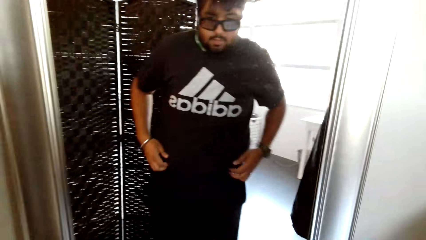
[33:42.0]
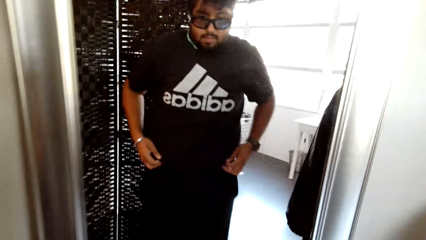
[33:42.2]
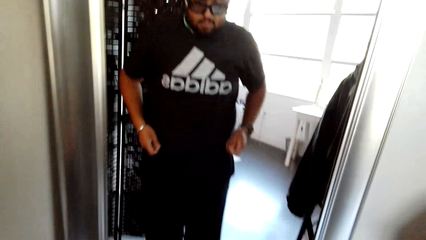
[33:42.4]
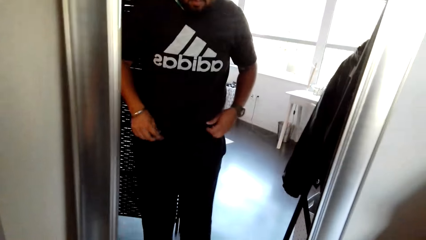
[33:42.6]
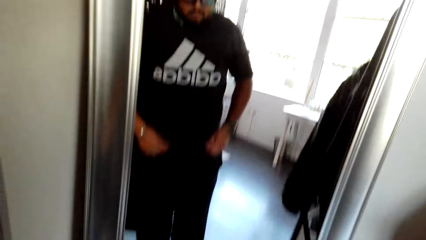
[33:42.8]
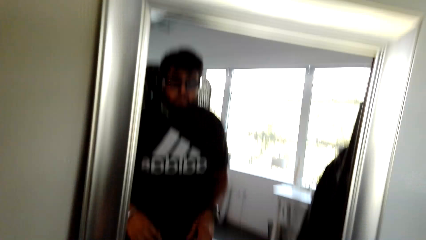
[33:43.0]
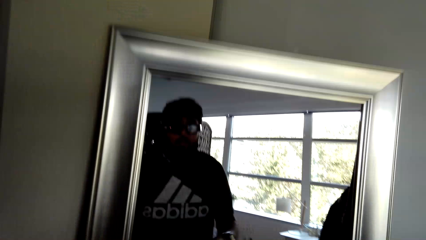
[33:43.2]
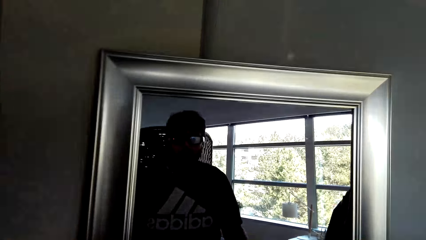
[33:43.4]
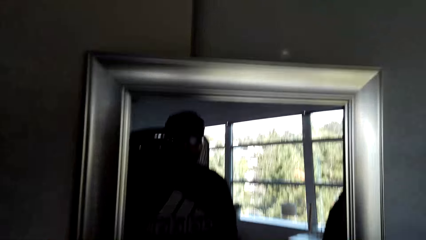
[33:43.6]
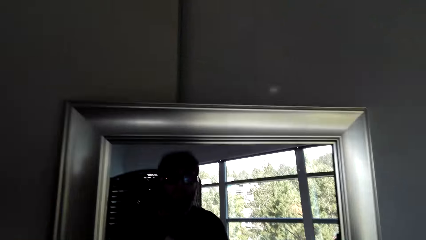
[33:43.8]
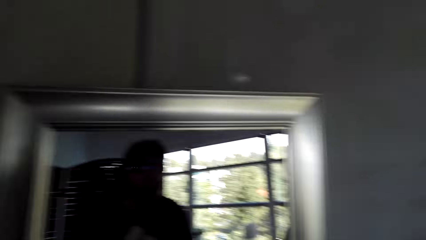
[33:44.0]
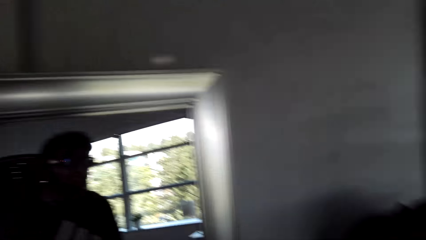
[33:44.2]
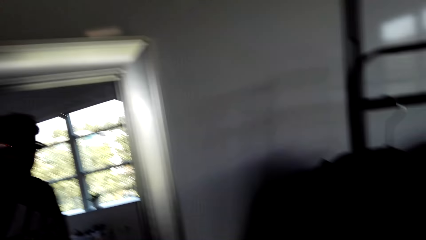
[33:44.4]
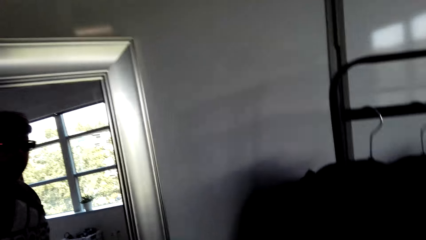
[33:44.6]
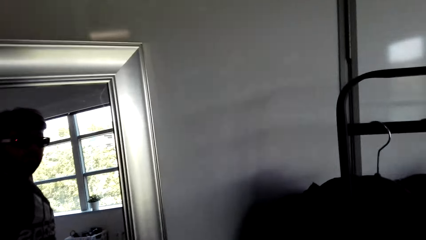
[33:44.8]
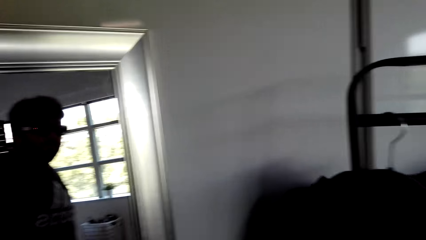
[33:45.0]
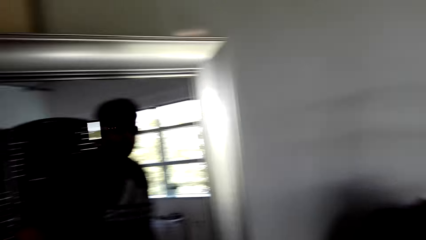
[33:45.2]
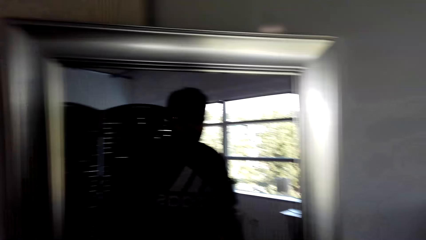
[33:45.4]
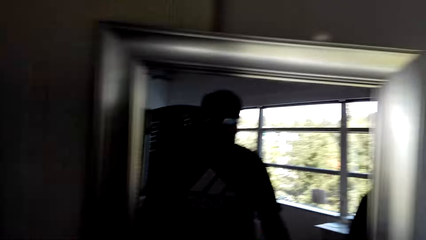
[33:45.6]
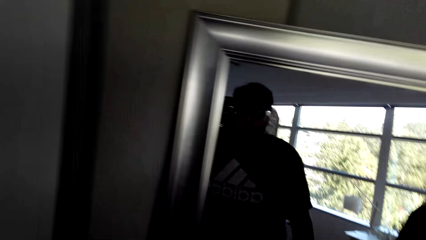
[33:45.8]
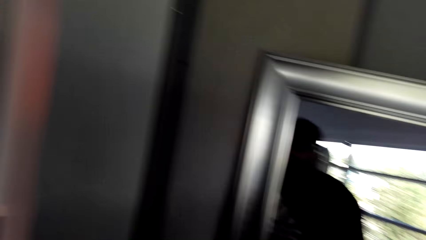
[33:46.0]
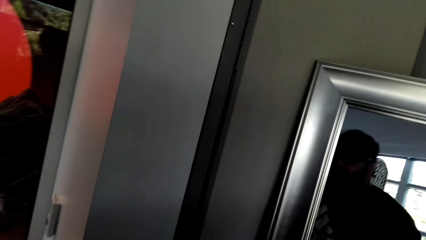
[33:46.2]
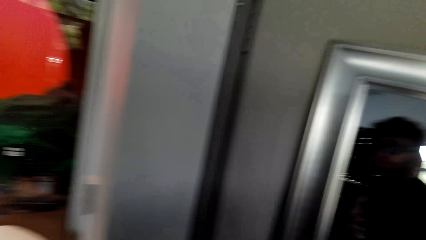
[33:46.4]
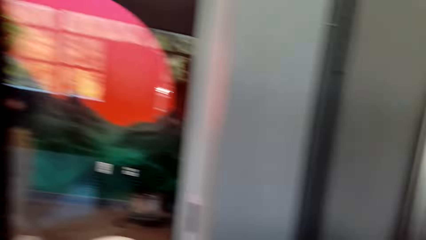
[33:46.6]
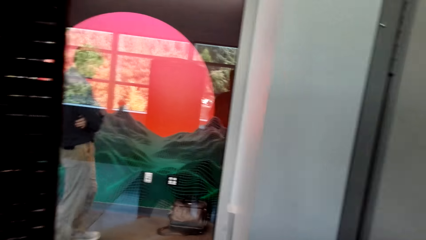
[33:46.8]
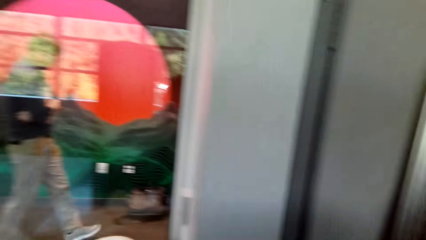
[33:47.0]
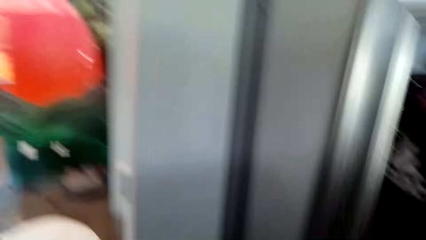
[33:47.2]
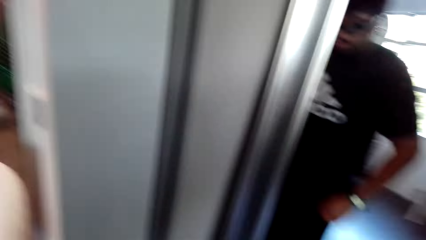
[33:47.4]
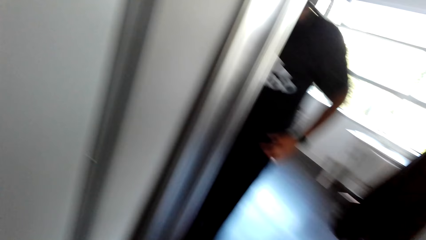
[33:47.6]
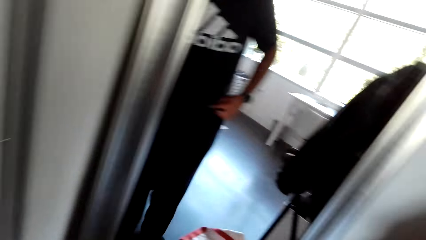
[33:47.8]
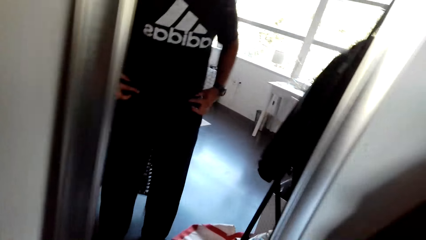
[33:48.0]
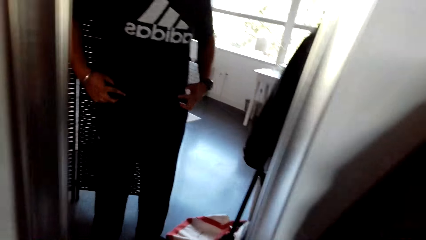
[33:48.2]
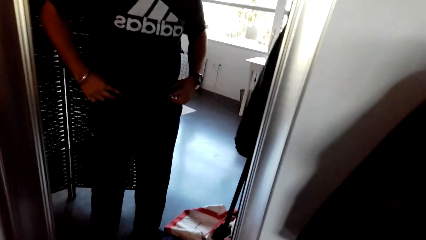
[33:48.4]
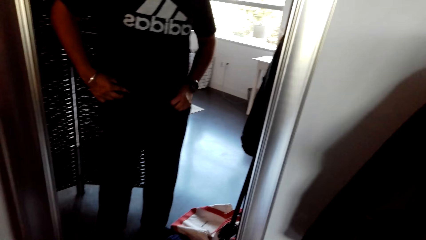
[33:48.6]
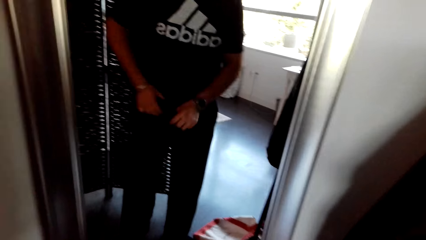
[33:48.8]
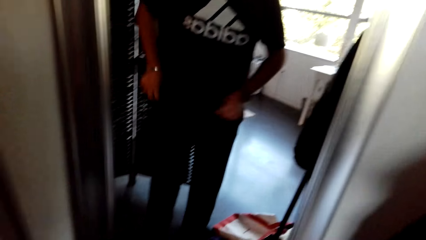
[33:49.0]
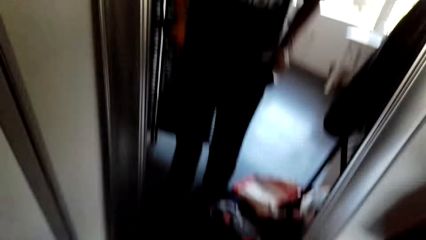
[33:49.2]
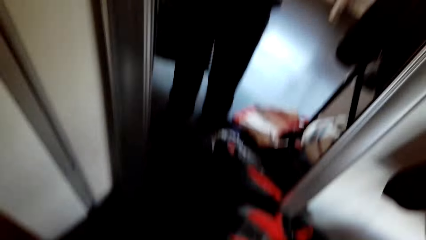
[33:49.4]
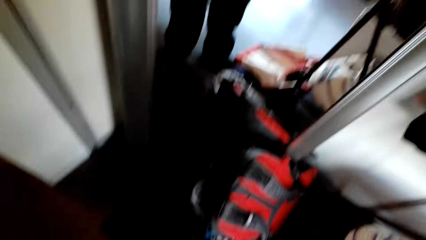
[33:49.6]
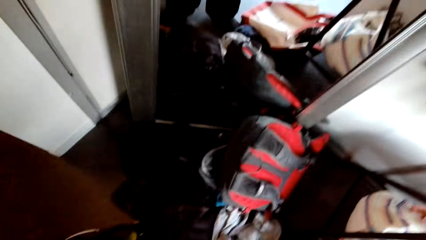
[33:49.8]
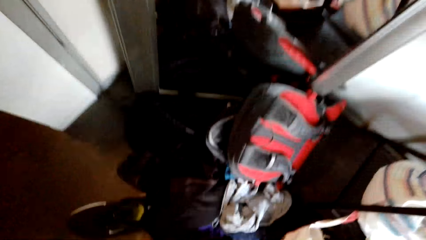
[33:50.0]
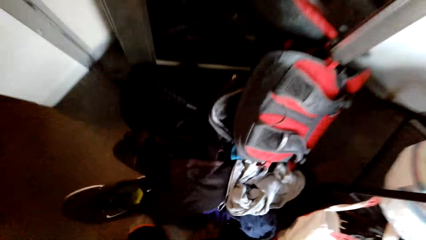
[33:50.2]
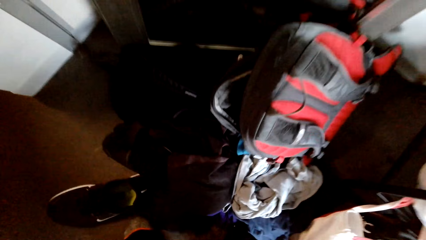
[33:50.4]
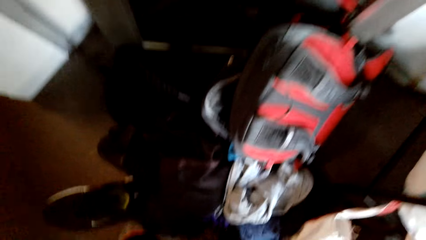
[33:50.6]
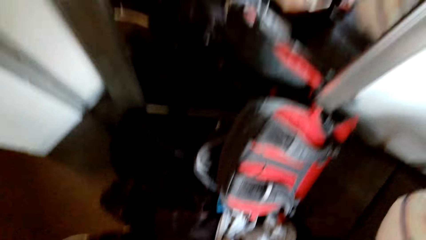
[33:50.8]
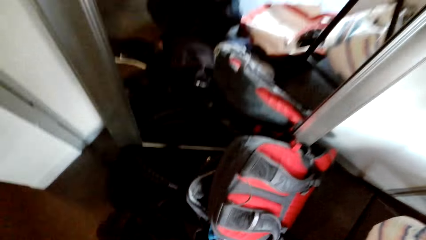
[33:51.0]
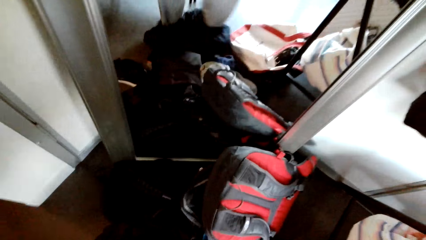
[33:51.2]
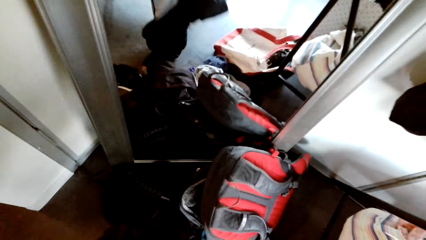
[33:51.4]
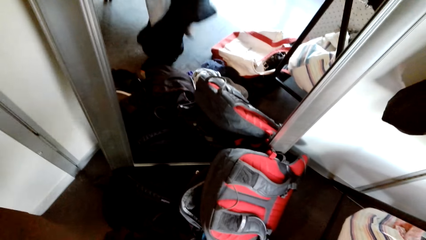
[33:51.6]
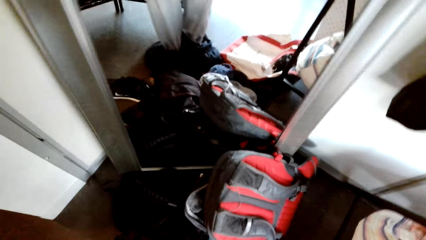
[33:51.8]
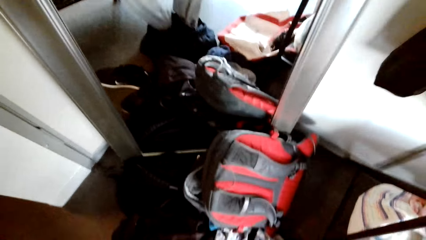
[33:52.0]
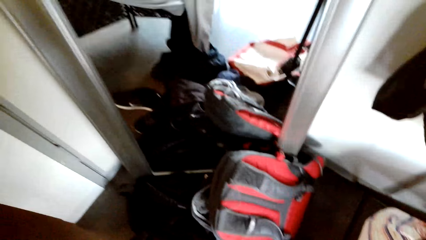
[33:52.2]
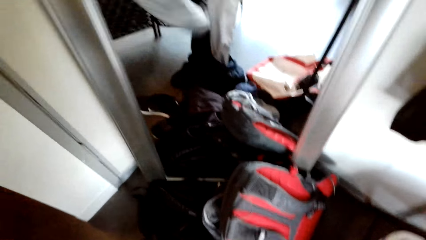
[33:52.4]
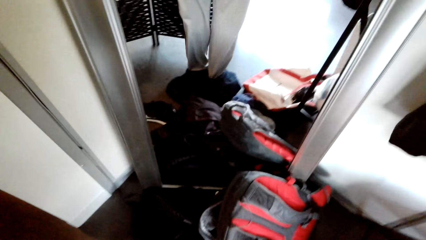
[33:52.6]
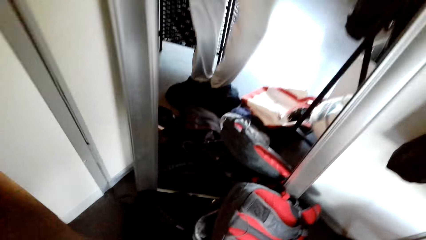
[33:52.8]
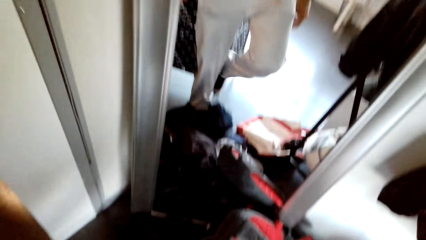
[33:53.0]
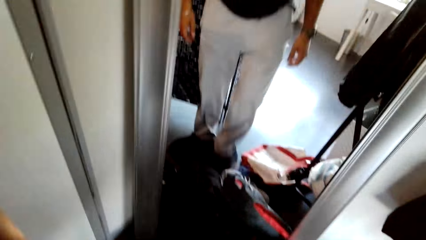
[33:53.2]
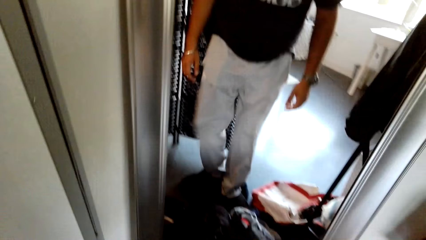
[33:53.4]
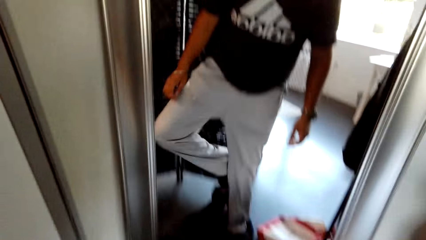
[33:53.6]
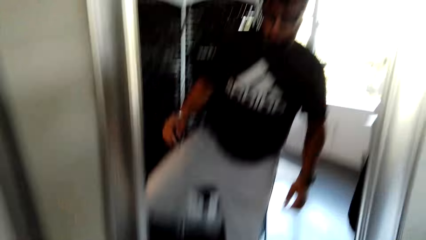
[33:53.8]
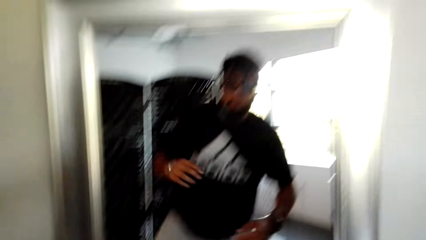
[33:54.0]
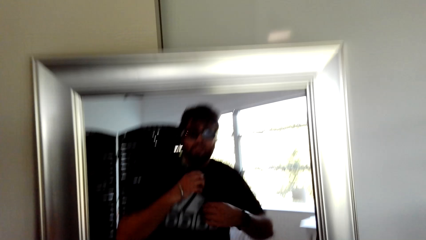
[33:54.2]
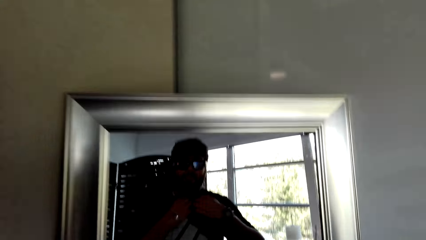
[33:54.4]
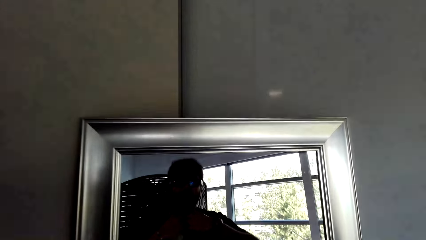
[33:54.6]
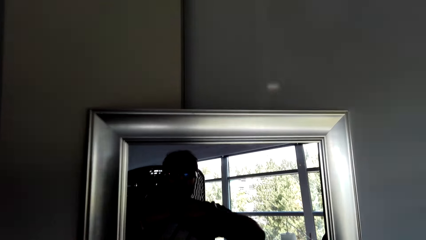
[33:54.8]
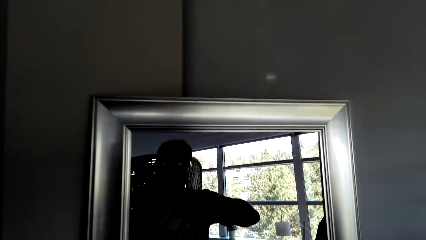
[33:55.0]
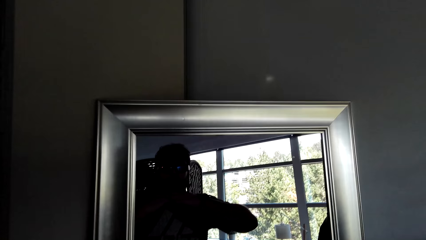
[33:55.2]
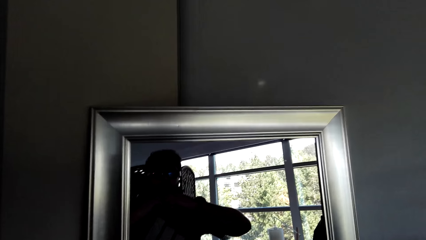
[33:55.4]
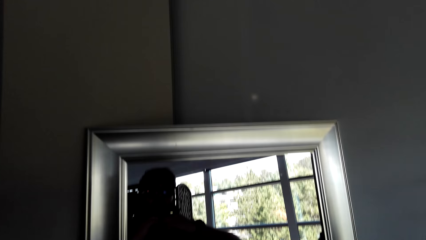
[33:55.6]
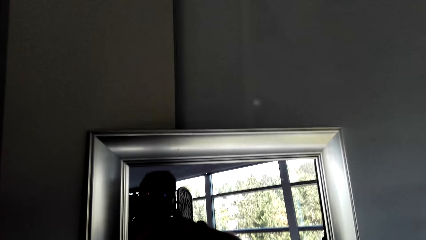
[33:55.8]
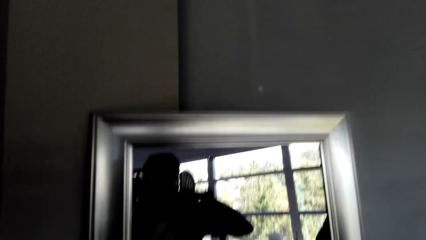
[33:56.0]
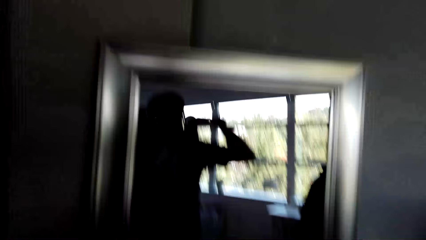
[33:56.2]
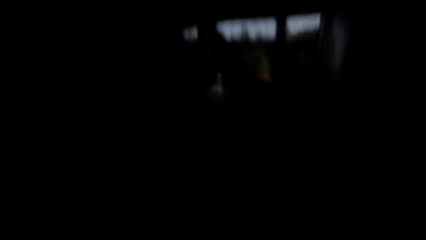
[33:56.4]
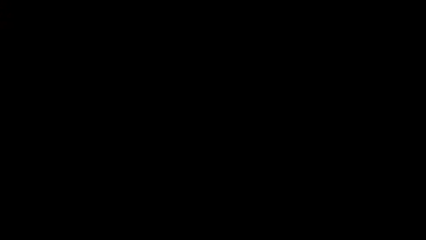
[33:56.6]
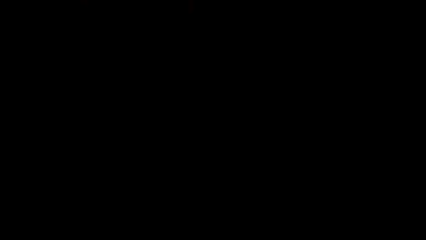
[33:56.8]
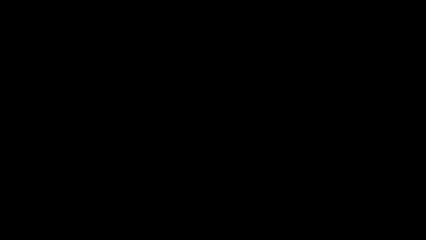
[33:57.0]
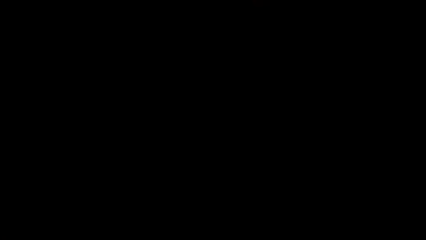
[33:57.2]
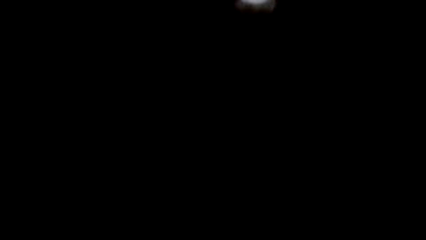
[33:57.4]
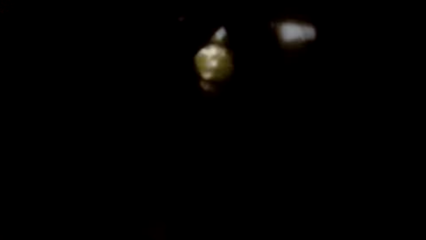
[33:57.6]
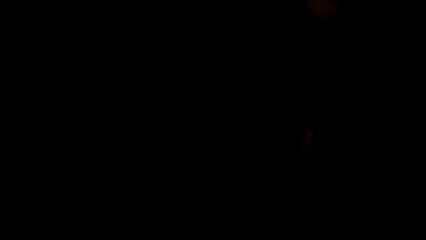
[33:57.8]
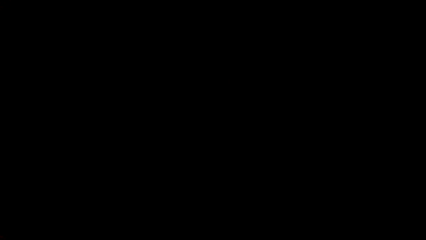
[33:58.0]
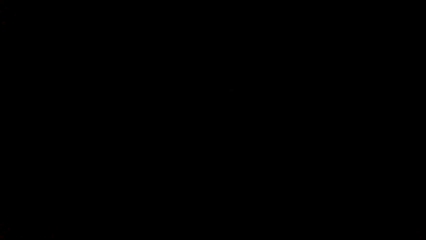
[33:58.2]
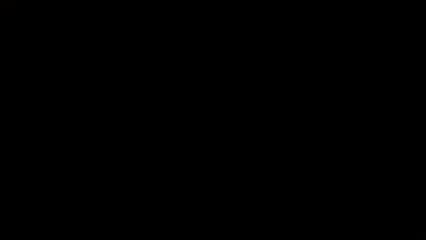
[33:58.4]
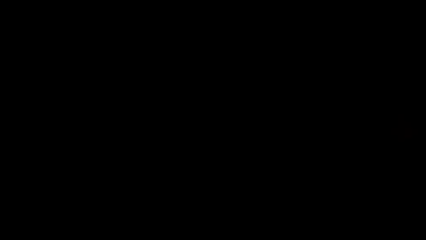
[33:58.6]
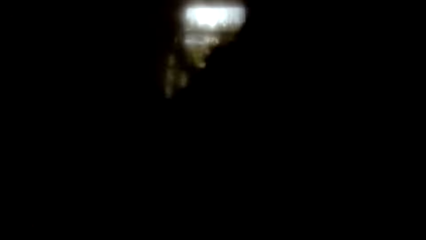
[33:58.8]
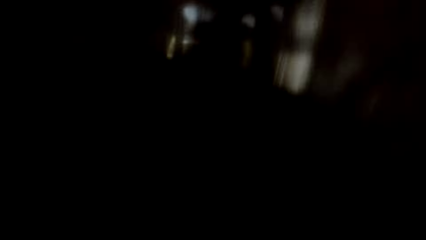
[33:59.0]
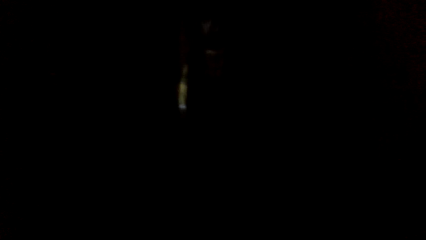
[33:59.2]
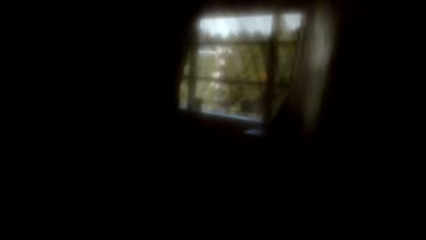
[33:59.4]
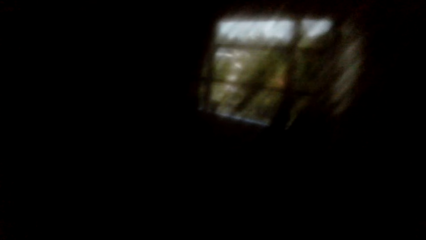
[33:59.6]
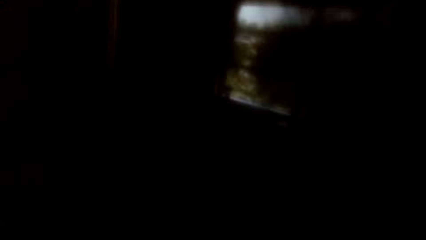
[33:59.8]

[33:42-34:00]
The camera wearer looks at the mirror. They remove the trouser. They remove the t-shirt.
